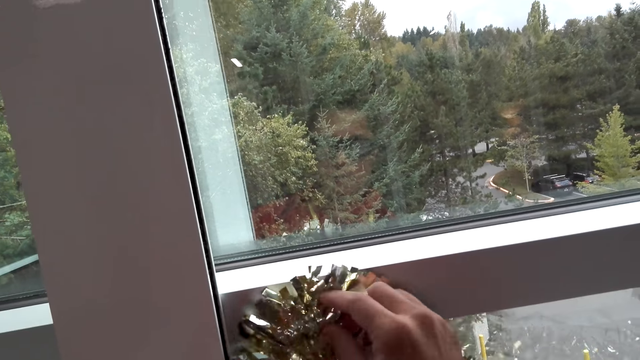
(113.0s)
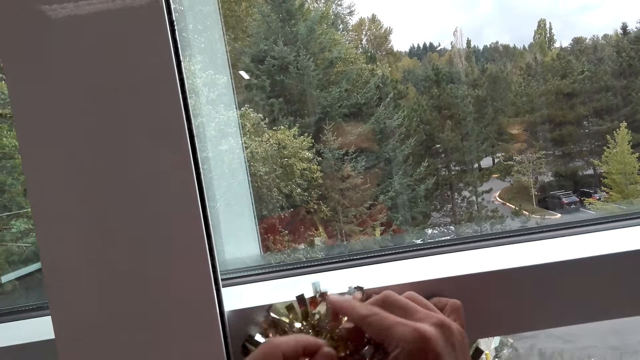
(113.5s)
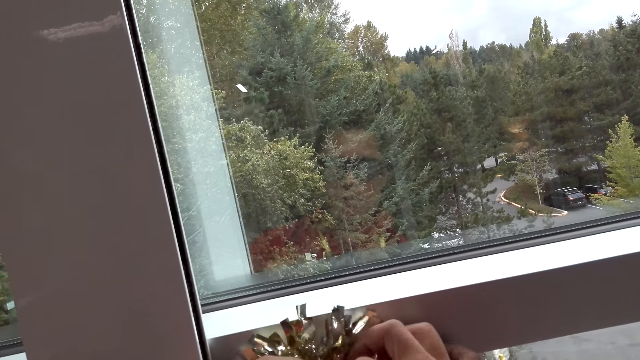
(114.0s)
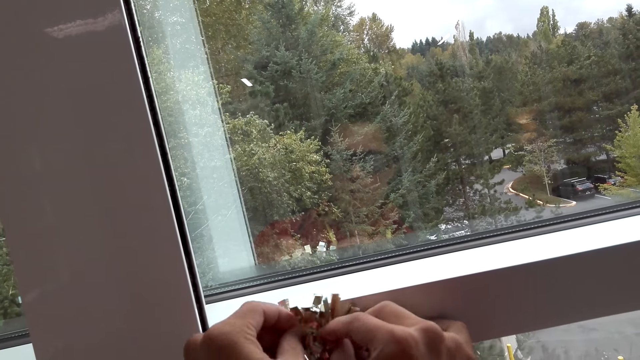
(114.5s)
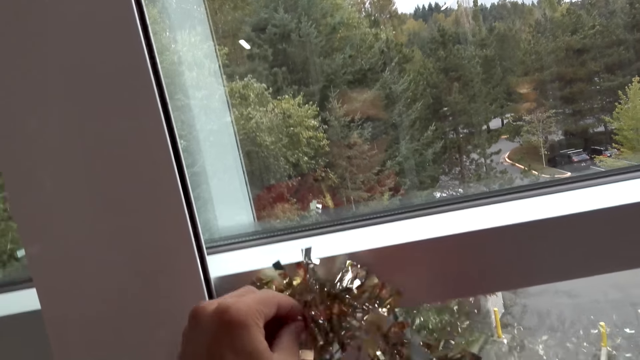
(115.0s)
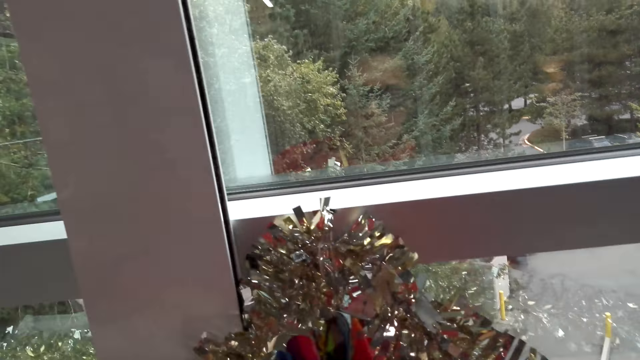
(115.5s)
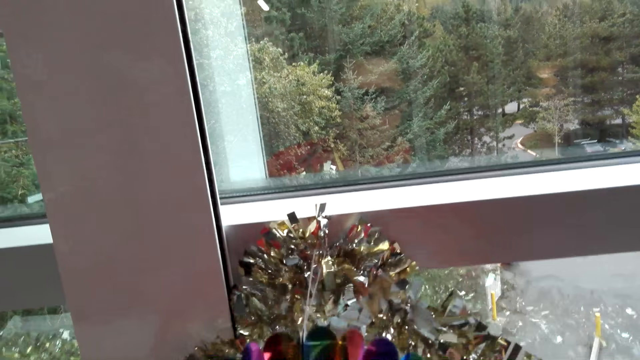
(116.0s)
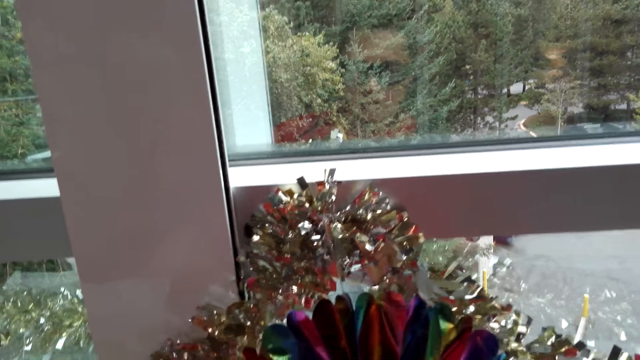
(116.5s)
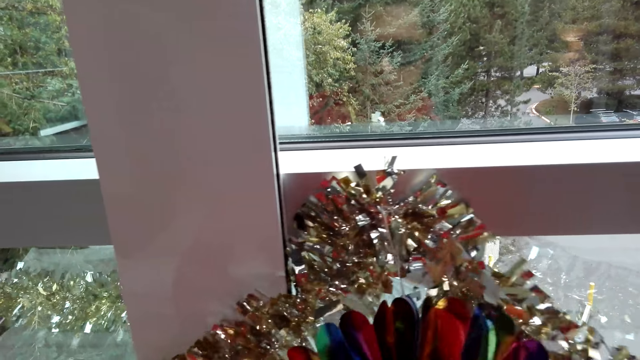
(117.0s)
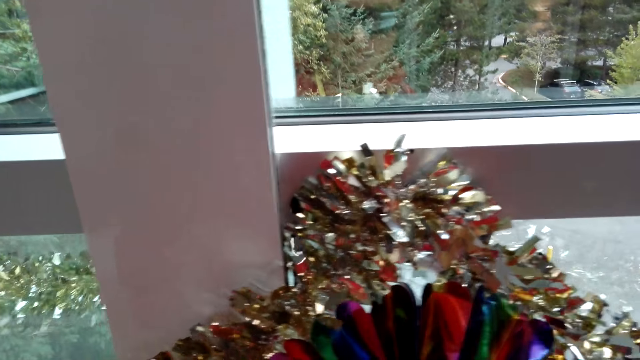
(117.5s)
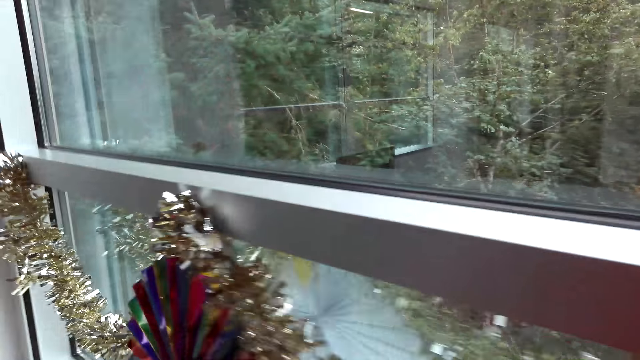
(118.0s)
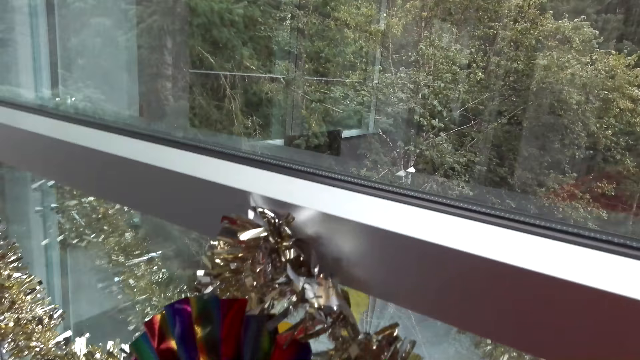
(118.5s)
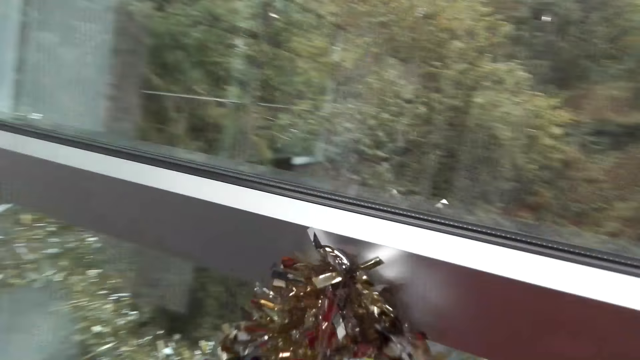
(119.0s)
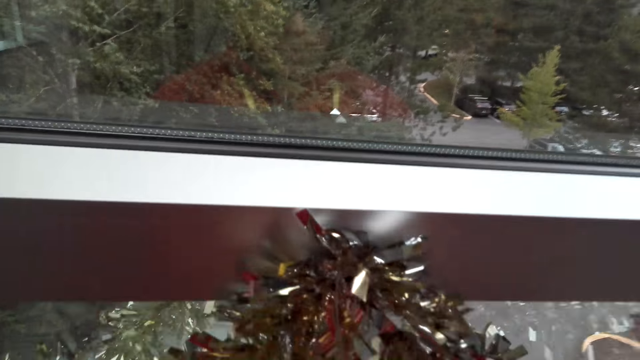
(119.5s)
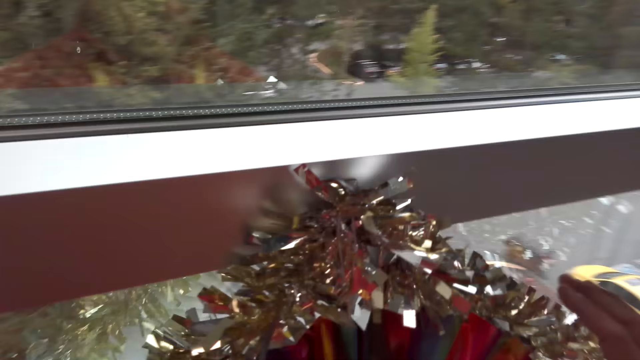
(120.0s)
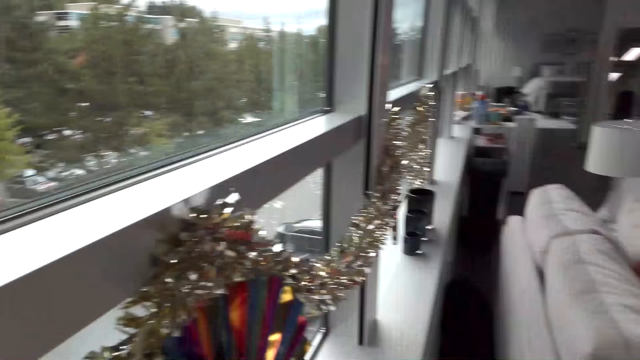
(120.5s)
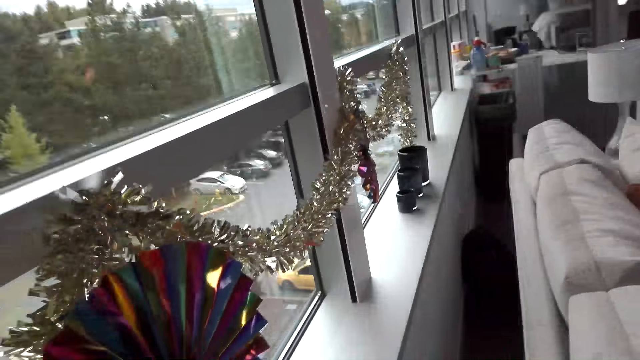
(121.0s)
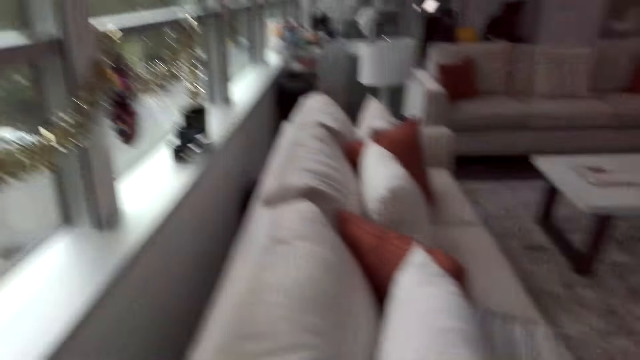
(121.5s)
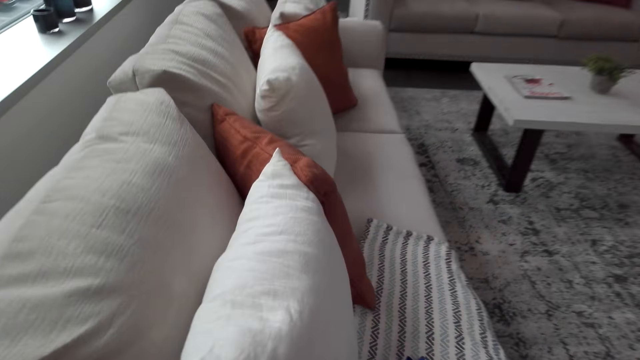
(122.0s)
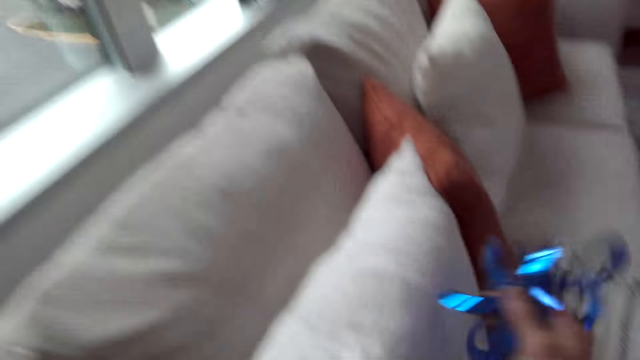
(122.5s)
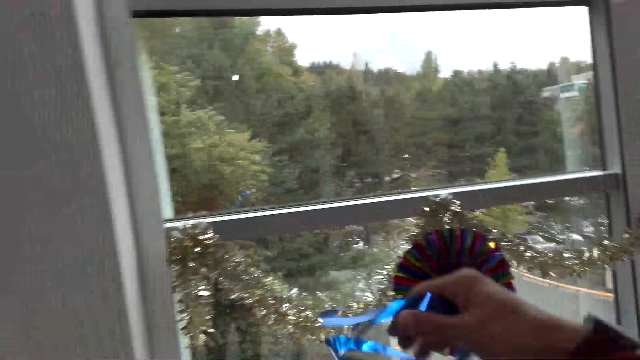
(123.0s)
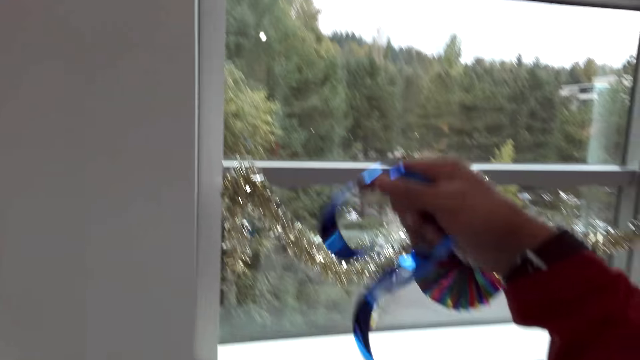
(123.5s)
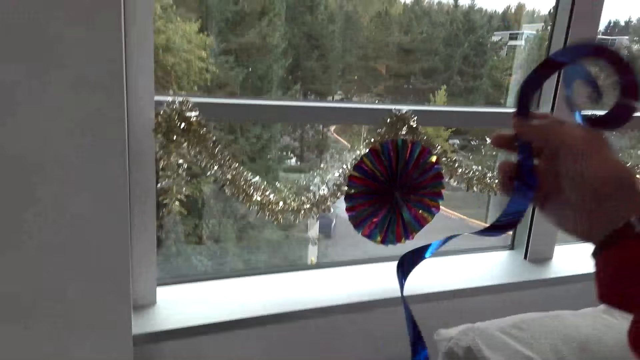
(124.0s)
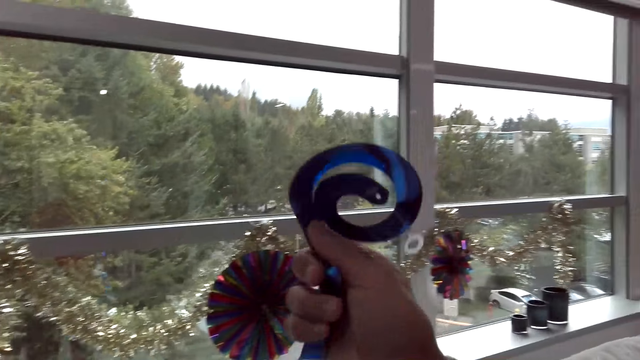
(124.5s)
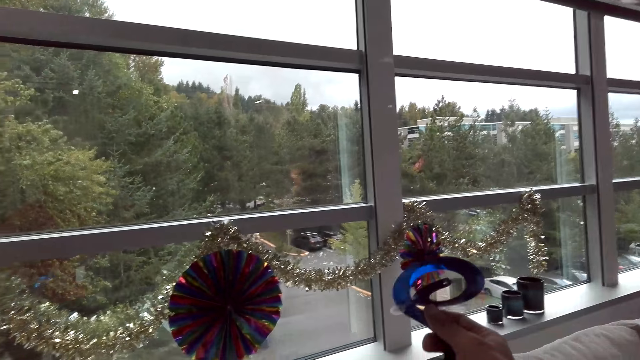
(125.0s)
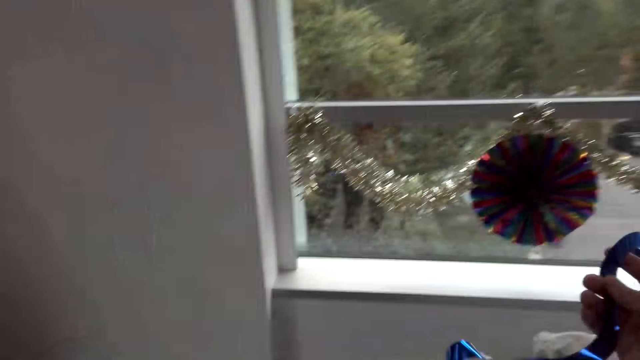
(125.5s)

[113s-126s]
The camera wearer adjusts a decoration on the window. They take the ribbons from the couch. They move around the window. They walk around the room. They pick up a decoration from the chair.

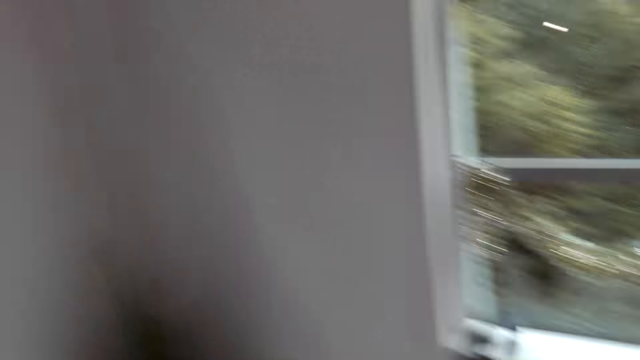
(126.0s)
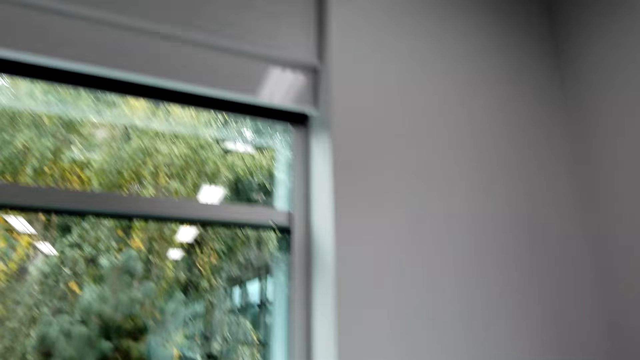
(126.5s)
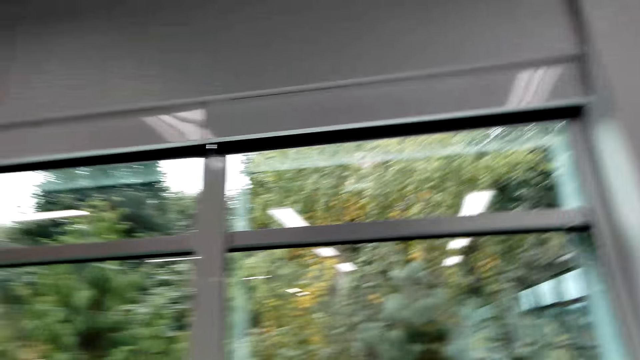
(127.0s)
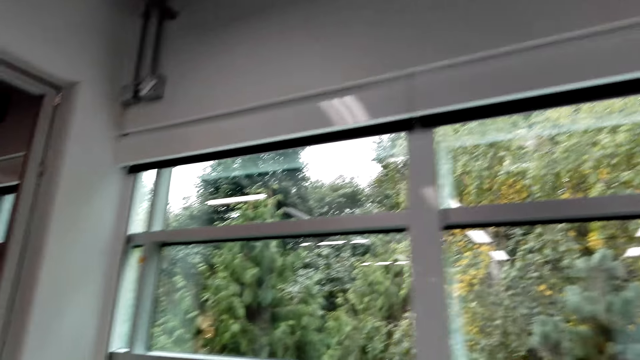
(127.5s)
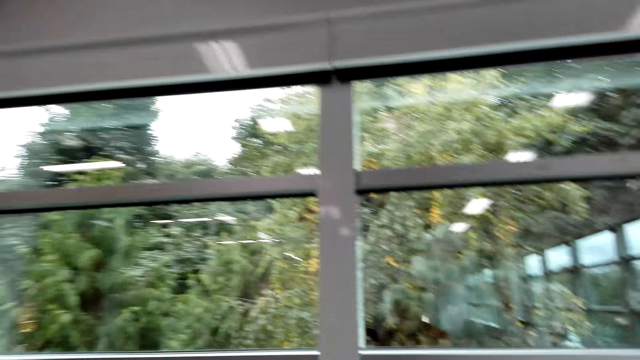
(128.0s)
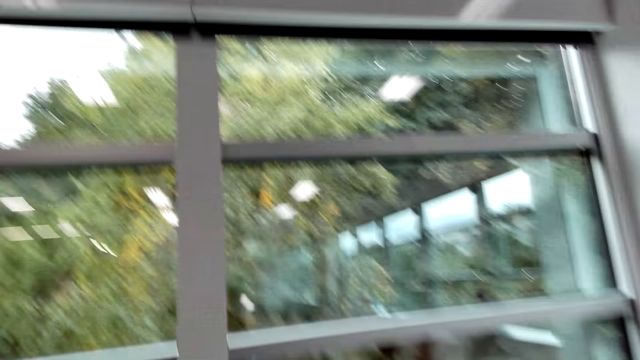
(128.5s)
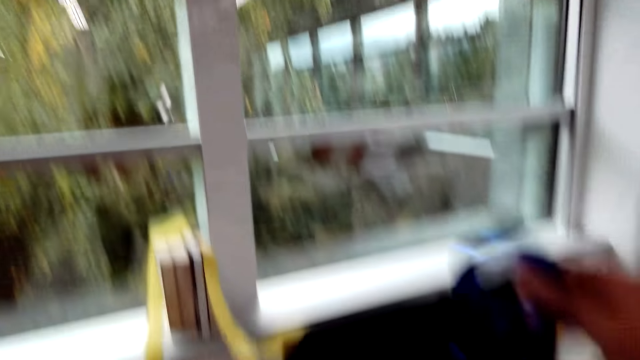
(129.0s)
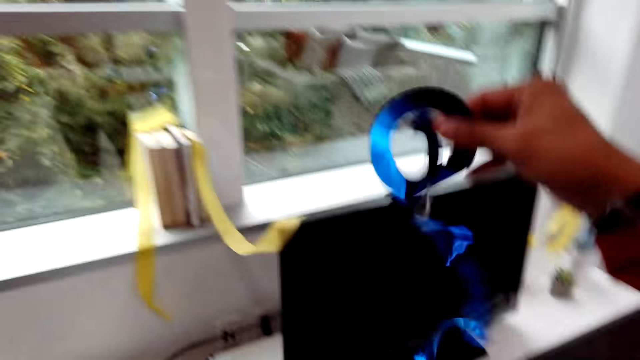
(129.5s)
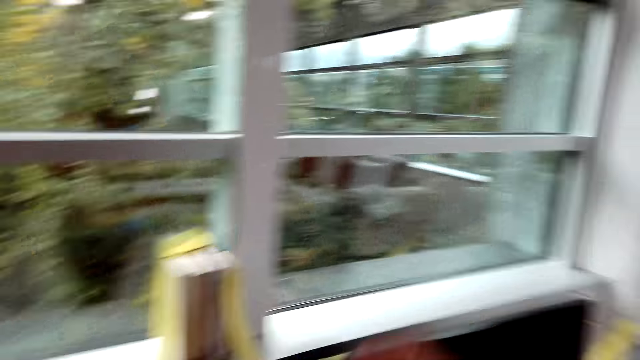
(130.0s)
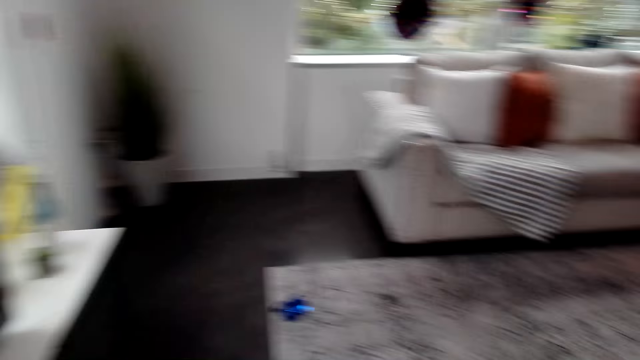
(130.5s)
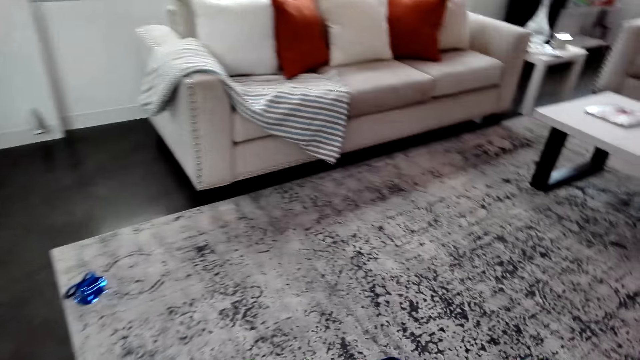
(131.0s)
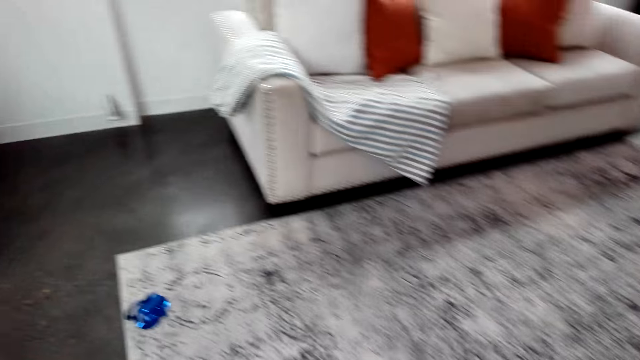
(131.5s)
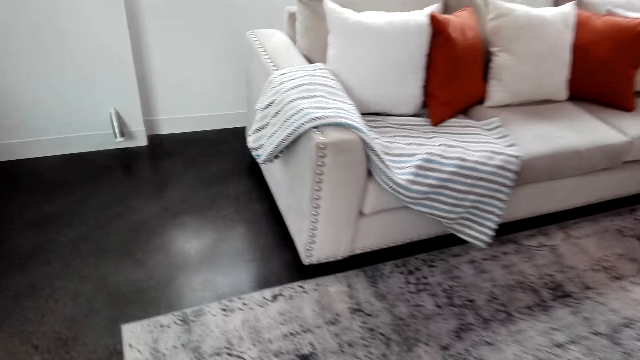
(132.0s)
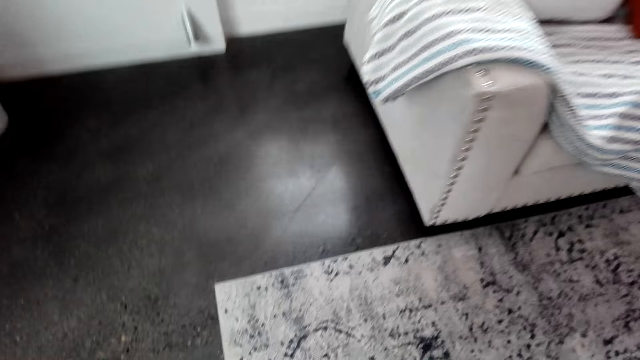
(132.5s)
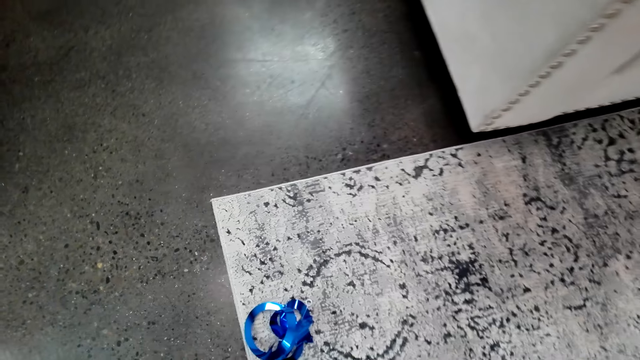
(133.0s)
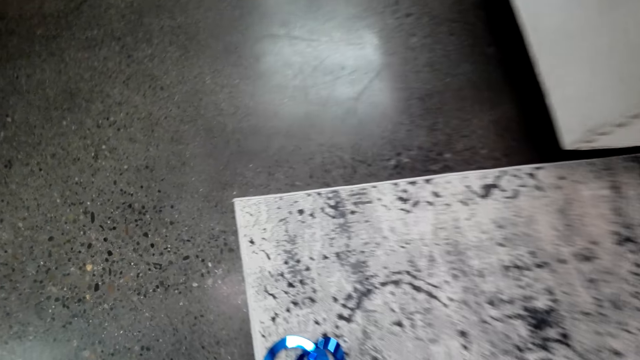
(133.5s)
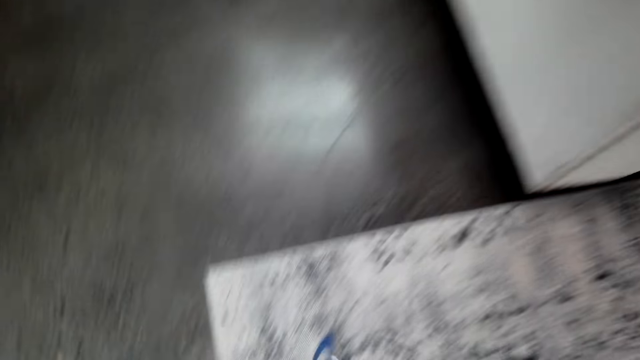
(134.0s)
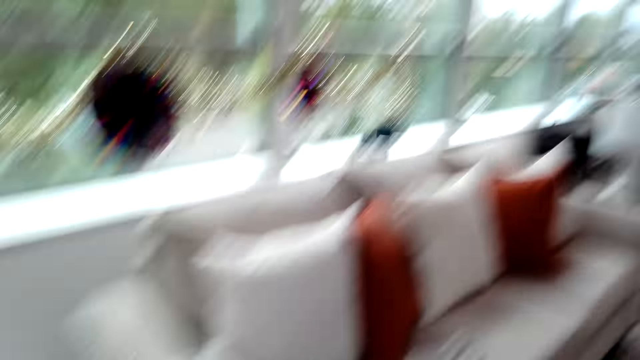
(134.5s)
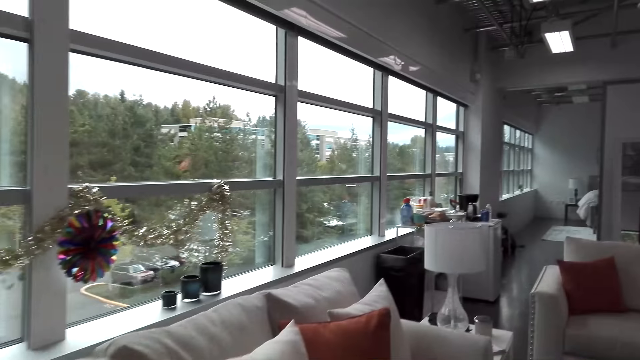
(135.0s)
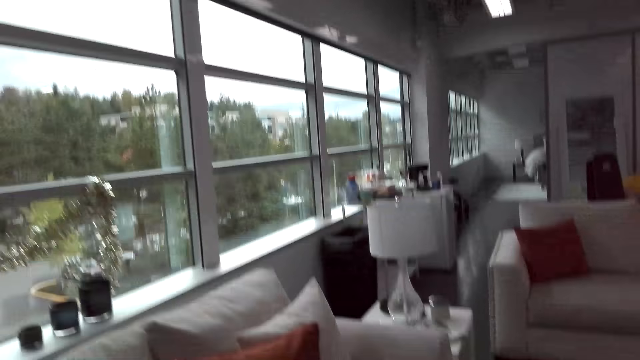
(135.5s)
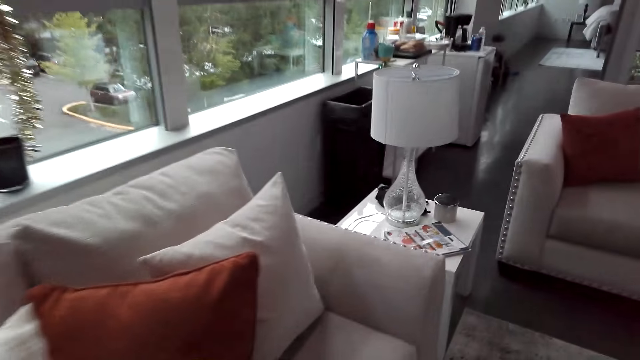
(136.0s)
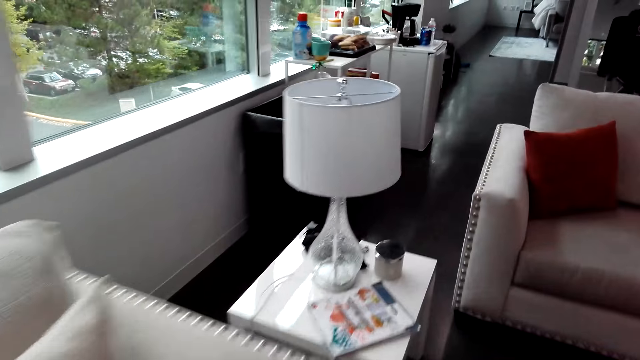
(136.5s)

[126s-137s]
The camera wearer turns around the room. They walk around the room. They pick up a decoration from the floor mat. They walk around the room.
